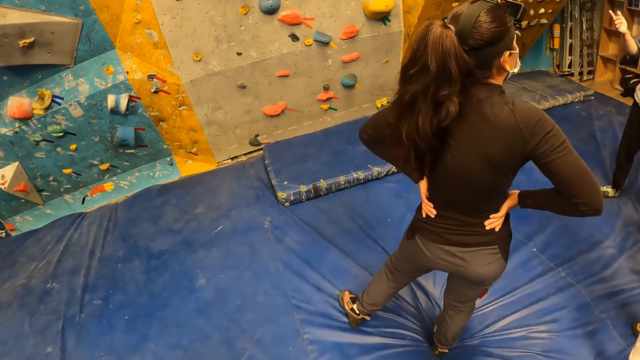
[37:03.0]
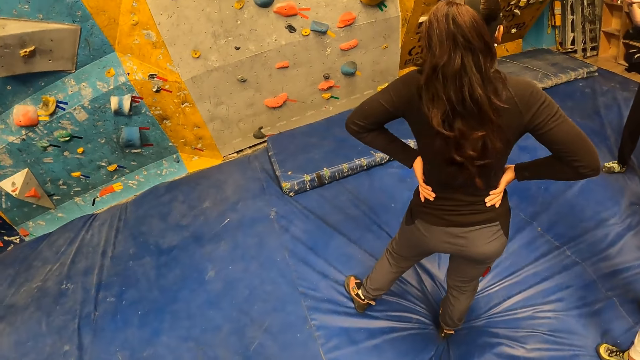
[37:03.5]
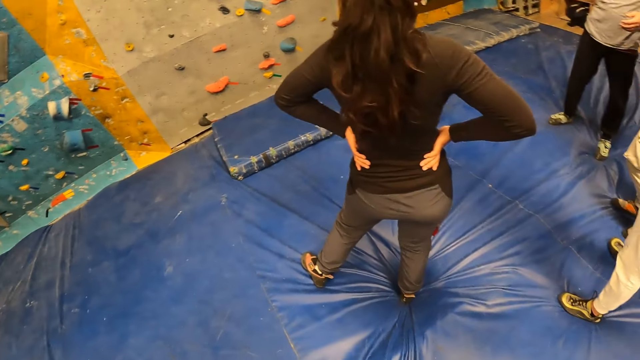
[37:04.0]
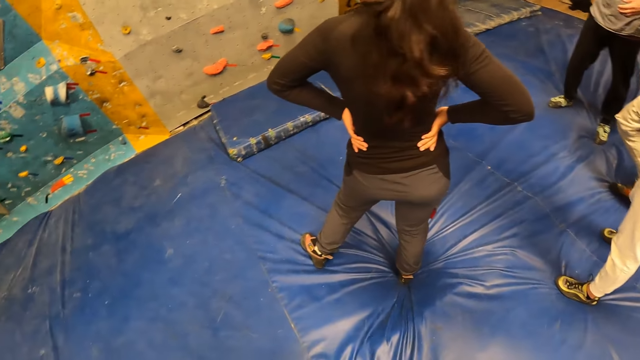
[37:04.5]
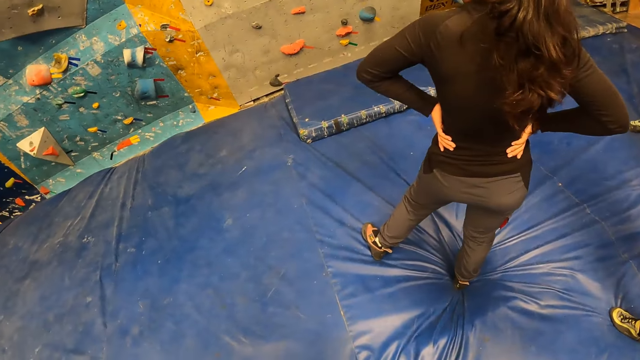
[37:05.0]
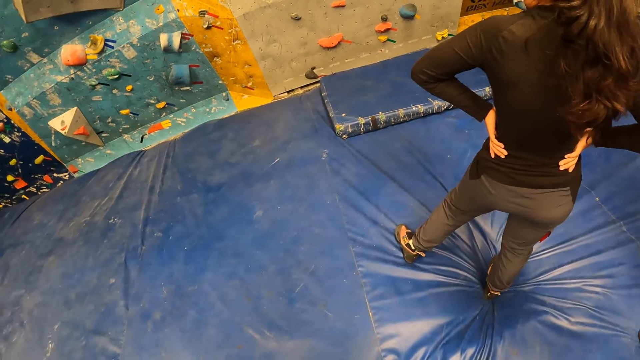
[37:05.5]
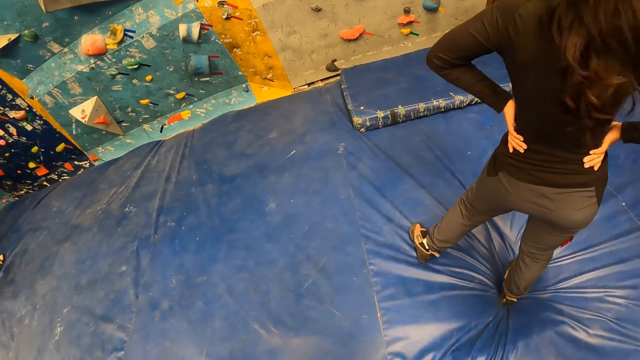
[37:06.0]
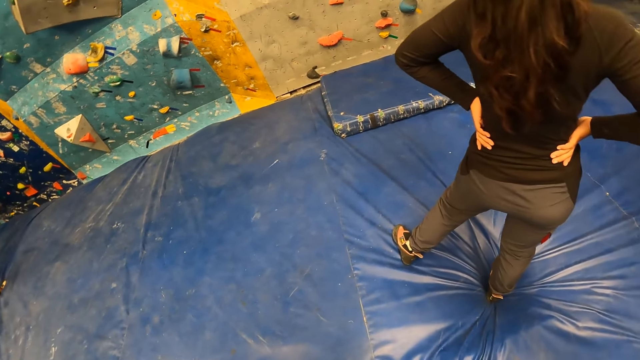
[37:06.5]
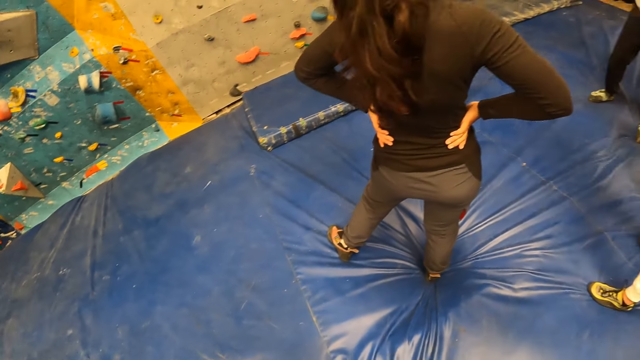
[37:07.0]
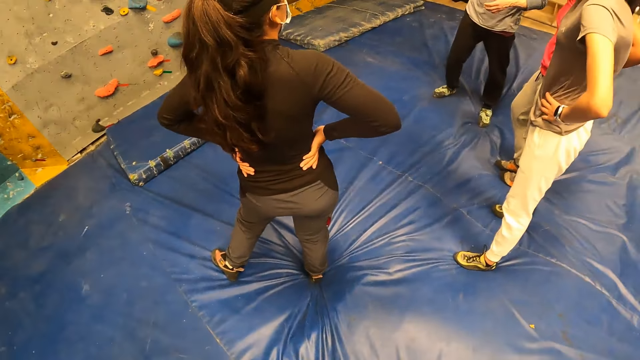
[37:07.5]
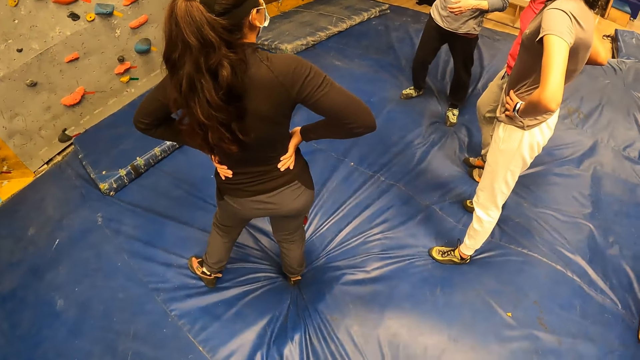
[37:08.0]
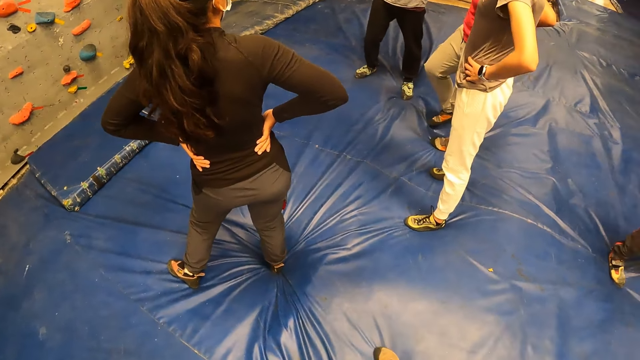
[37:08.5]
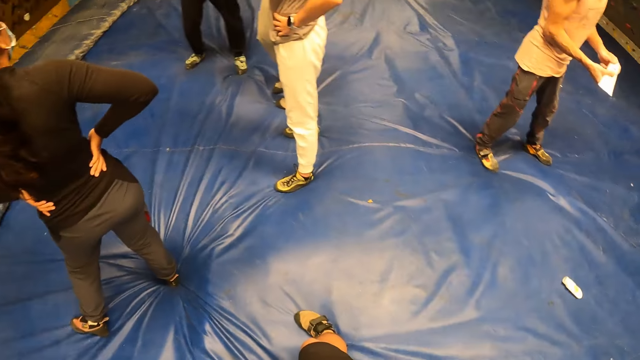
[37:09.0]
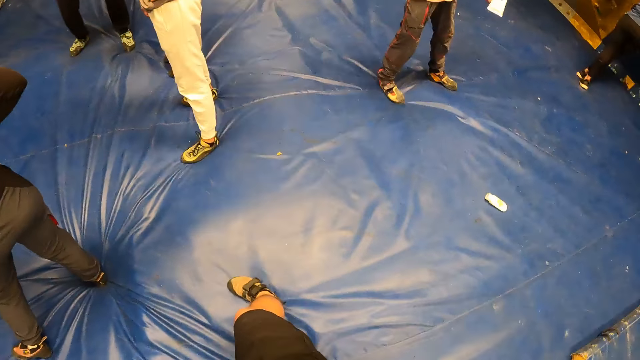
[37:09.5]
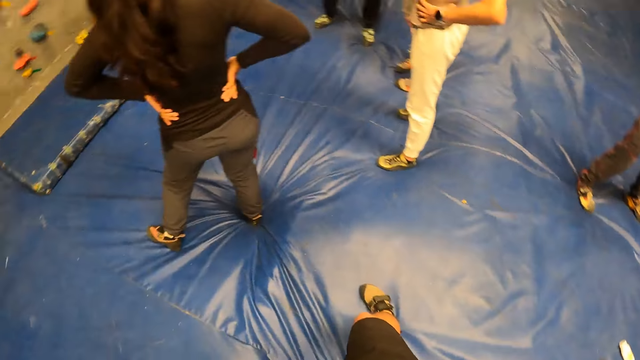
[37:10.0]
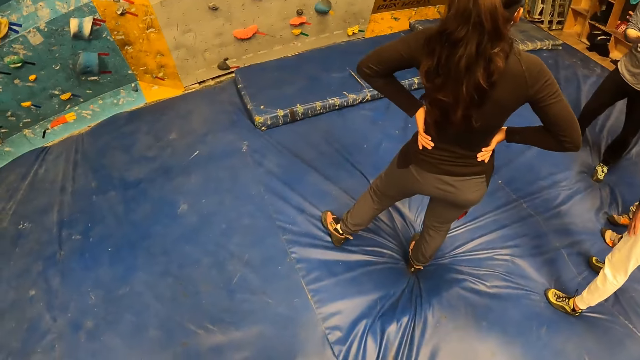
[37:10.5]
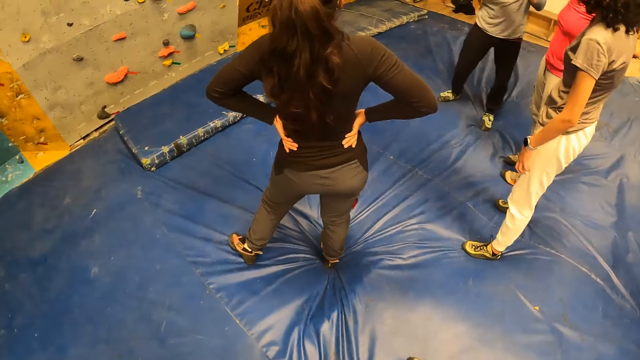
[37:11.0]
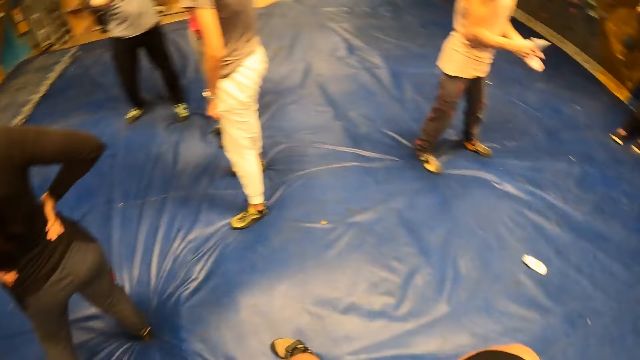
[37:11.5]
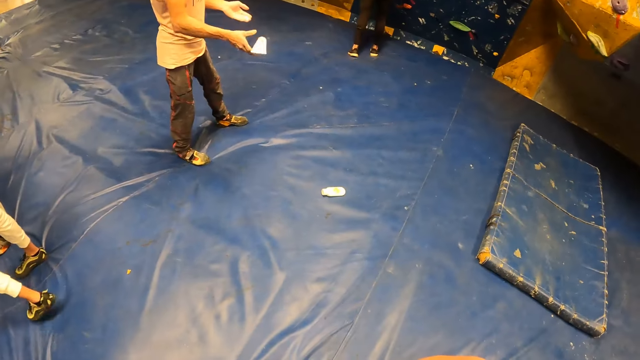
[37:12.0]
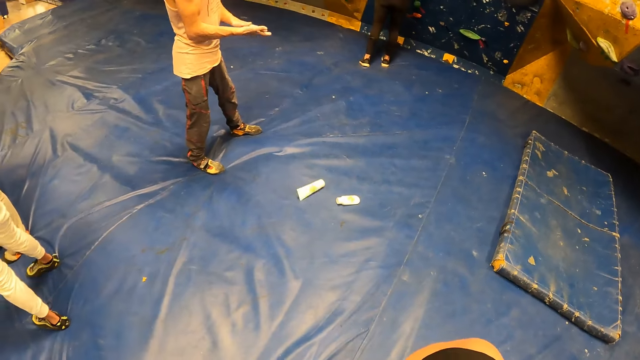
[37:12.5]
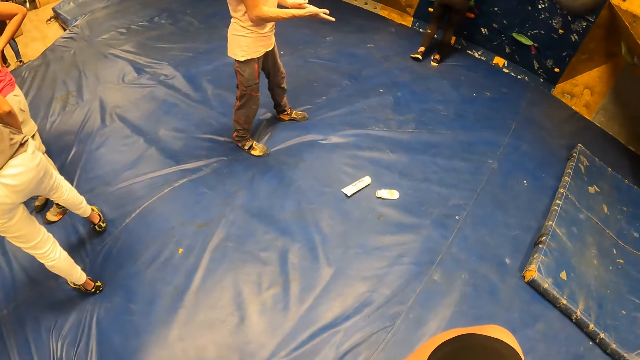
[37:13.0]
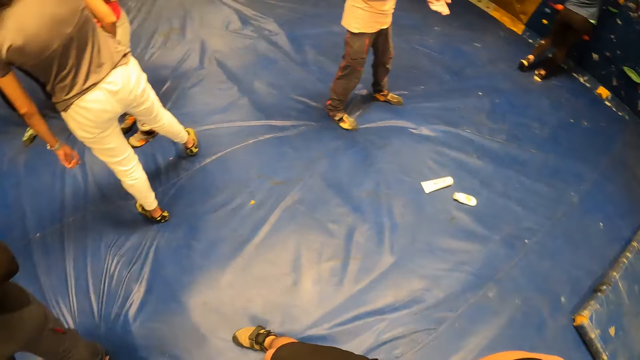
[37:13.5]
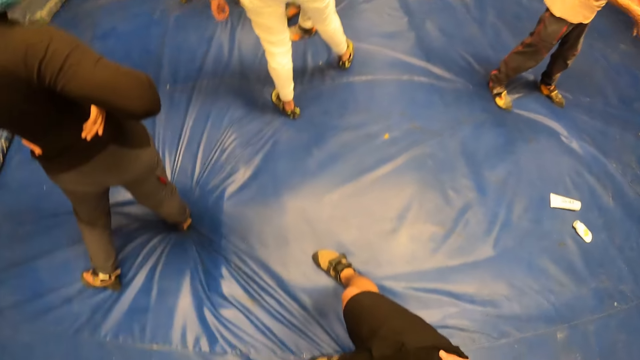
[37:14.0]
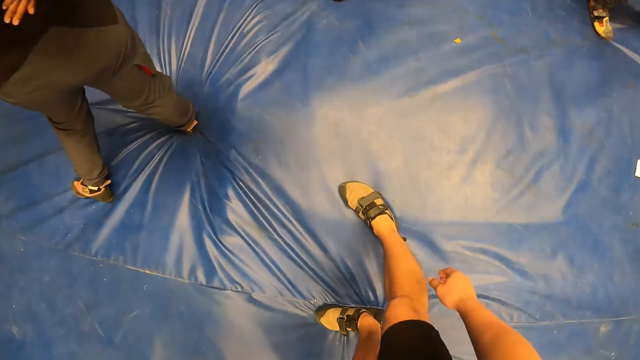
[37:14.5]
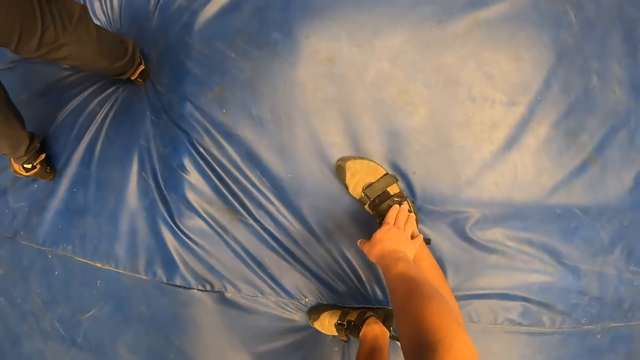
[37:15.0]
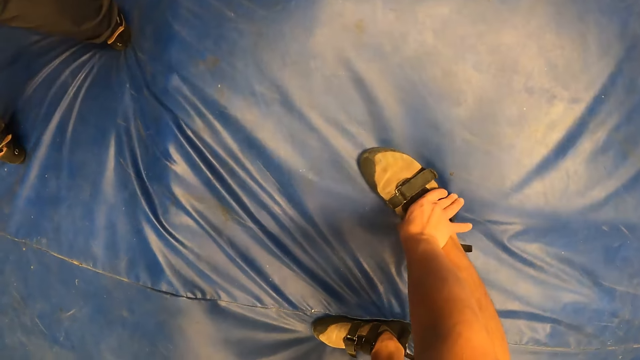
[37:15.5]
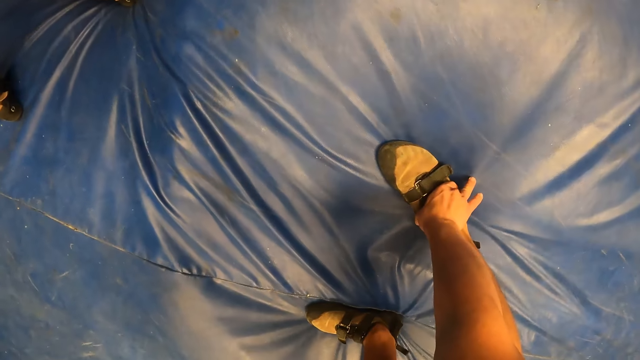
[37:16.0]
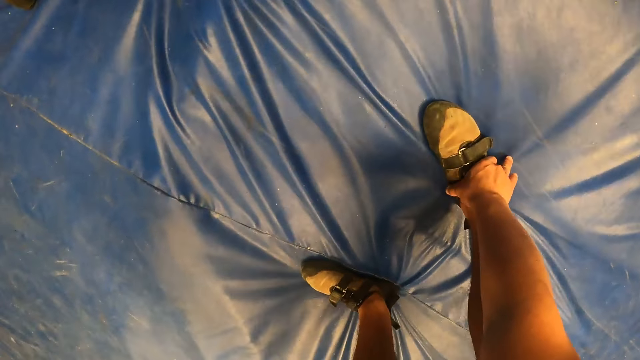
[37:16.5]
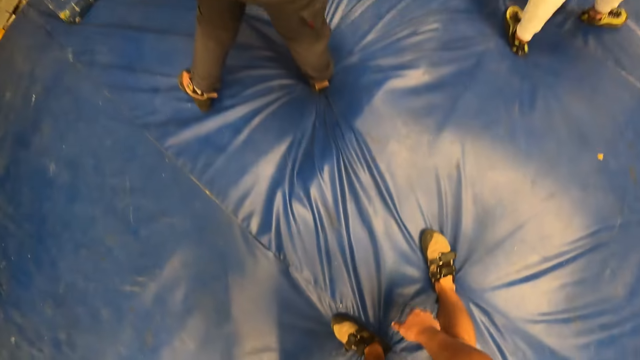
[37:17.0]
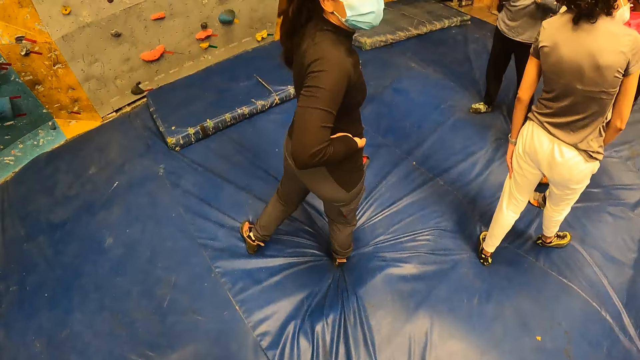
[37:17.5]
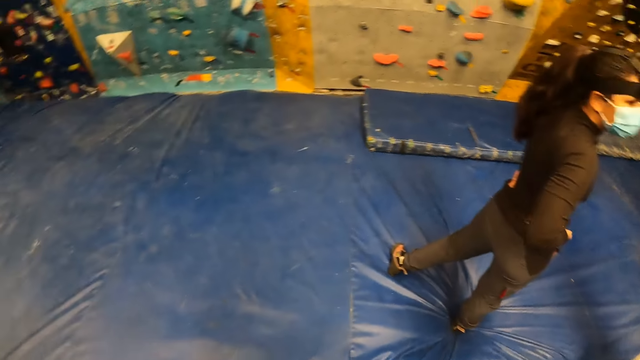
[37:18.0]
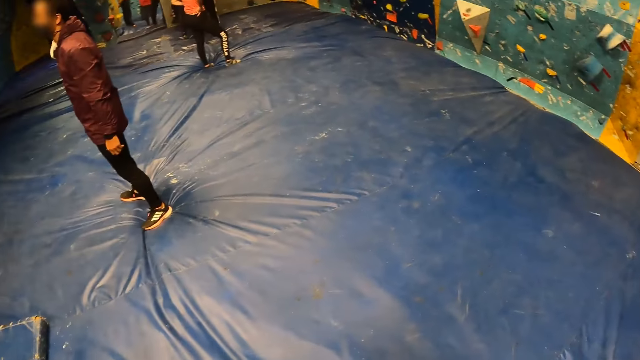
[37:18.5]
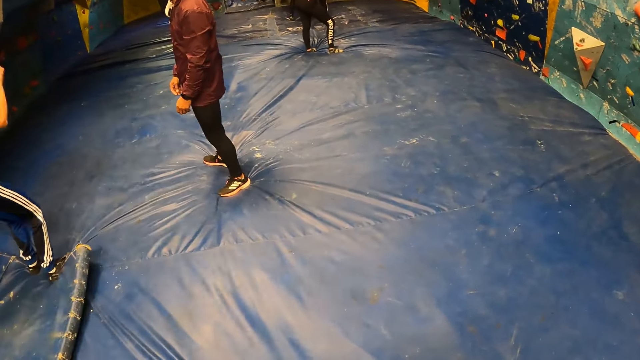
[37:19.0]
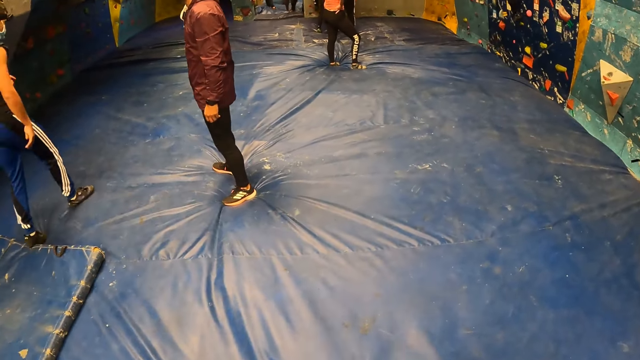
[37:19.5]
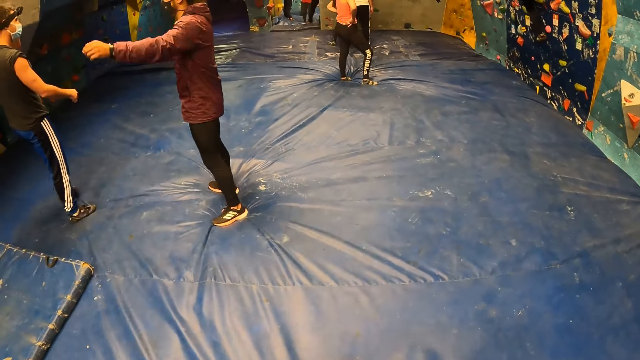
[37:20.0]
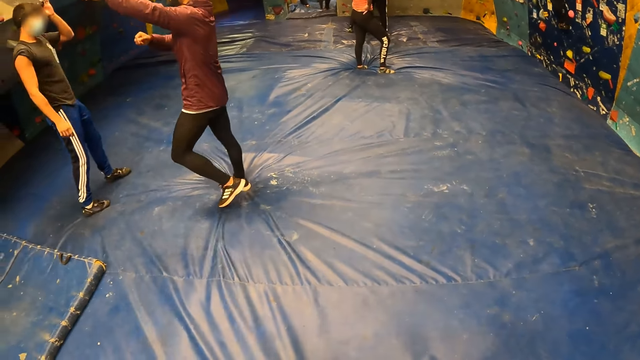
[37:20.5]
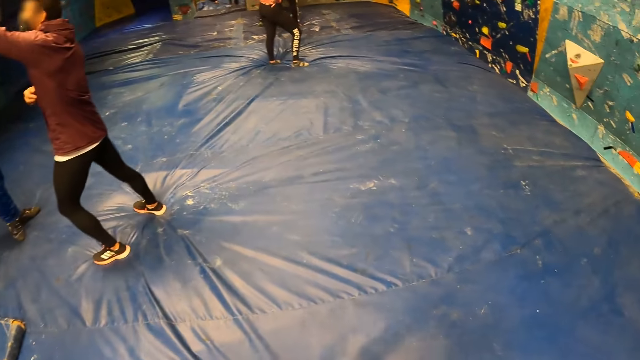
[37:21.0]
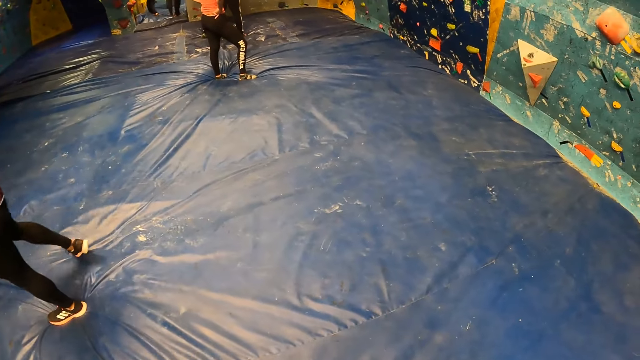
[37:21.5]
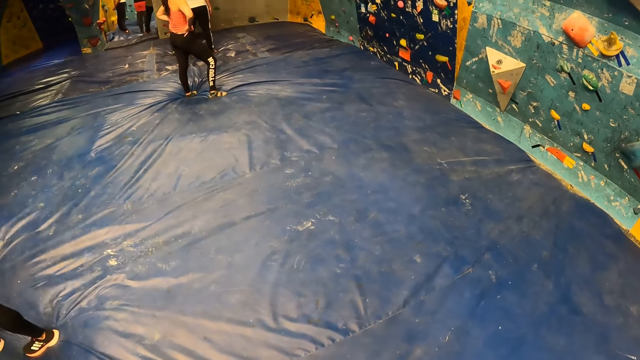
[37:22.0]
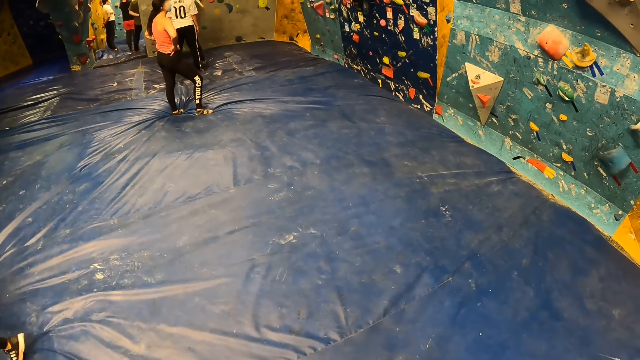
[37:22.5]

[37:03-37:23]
The camera wearer tightens his right shoe with his right hand. He touches the shoes. He looks around.
